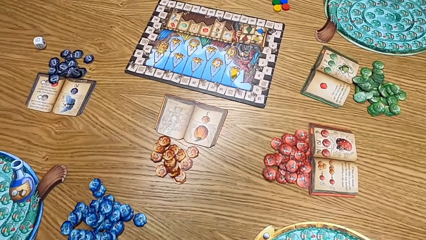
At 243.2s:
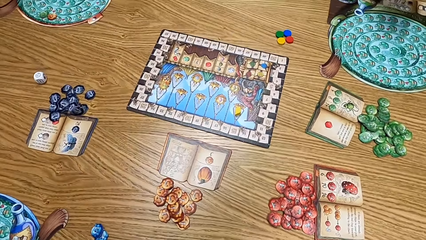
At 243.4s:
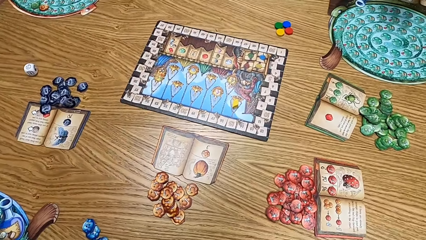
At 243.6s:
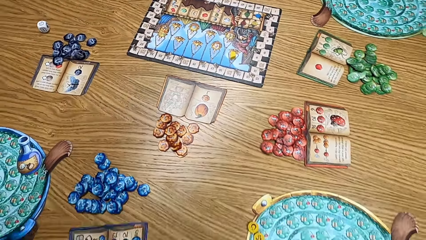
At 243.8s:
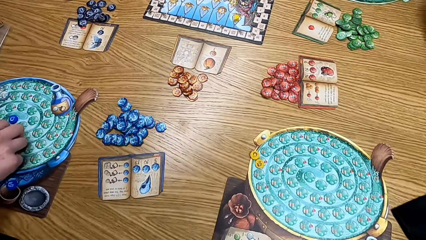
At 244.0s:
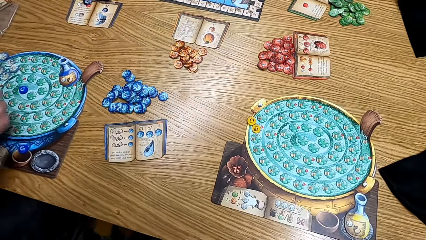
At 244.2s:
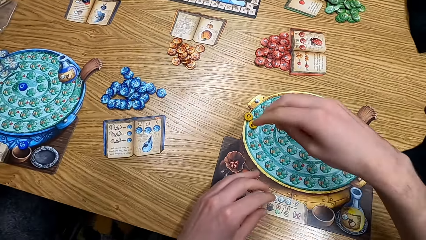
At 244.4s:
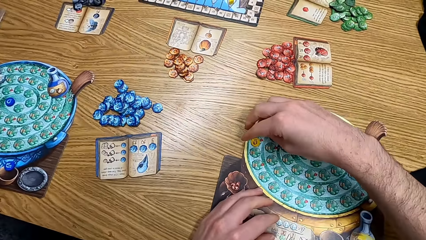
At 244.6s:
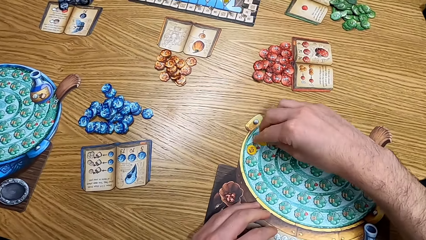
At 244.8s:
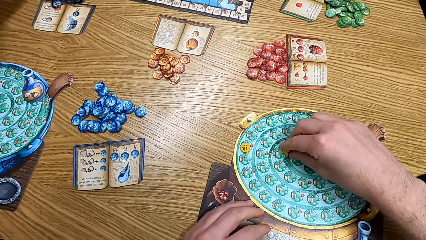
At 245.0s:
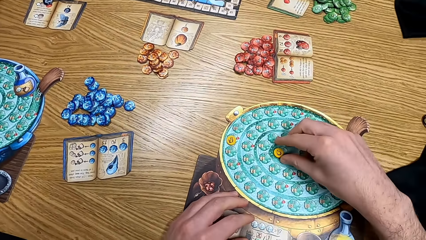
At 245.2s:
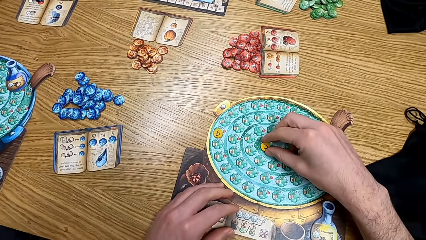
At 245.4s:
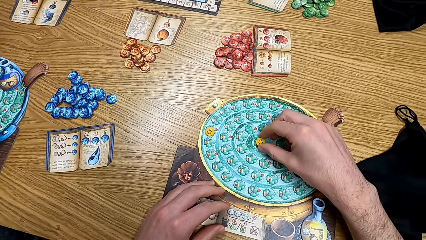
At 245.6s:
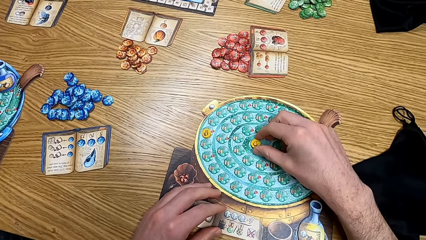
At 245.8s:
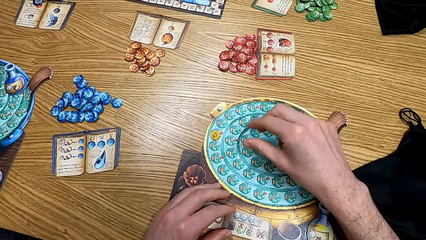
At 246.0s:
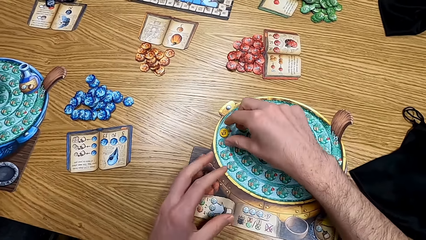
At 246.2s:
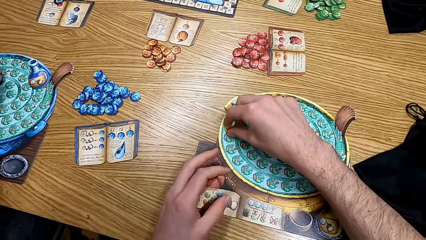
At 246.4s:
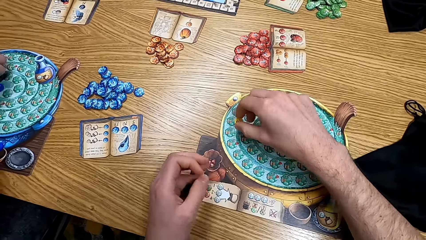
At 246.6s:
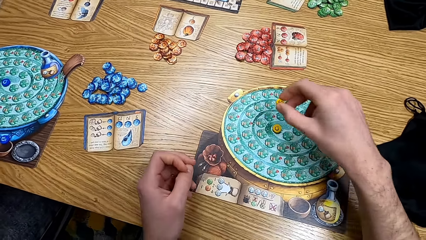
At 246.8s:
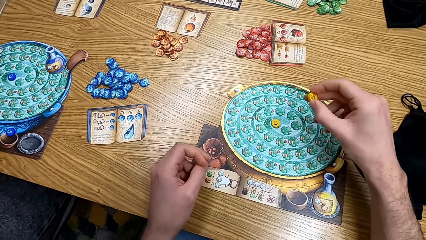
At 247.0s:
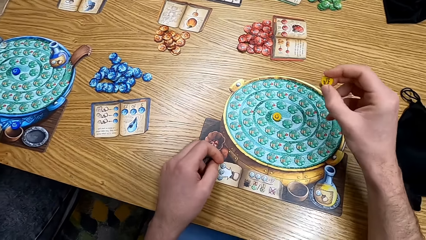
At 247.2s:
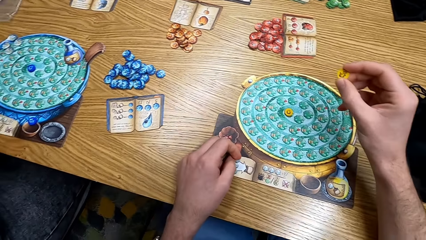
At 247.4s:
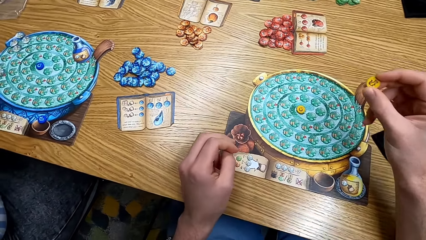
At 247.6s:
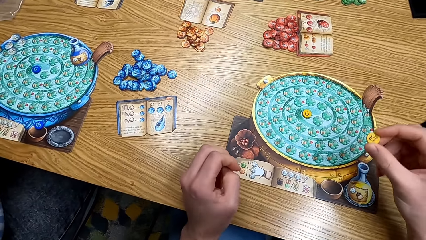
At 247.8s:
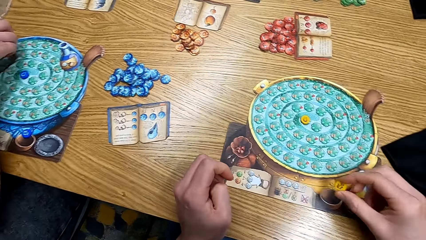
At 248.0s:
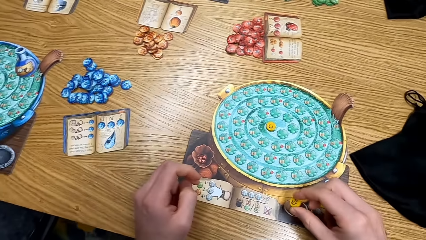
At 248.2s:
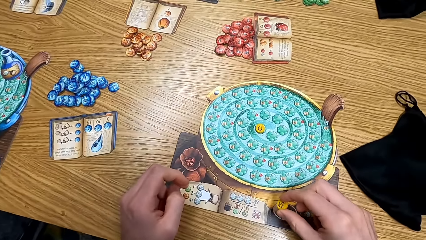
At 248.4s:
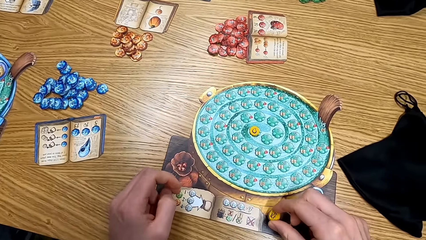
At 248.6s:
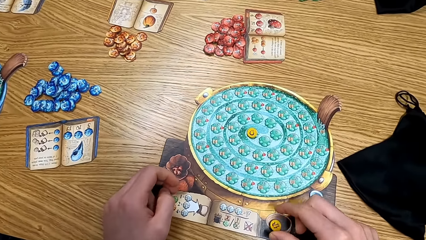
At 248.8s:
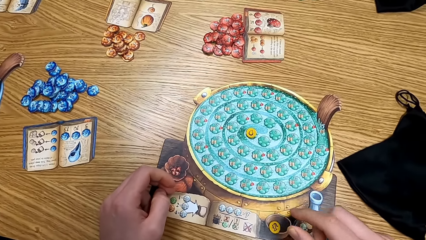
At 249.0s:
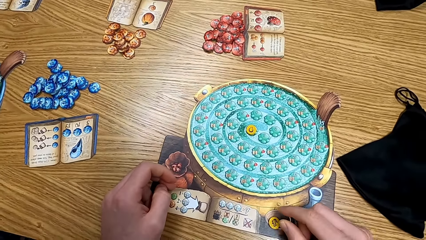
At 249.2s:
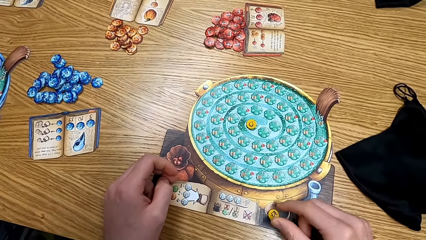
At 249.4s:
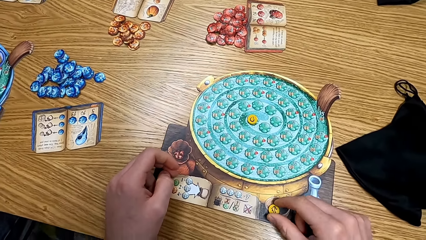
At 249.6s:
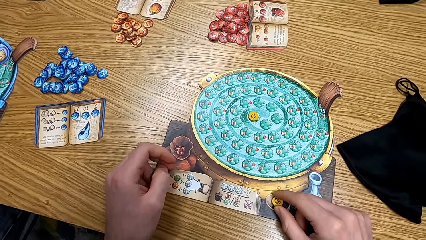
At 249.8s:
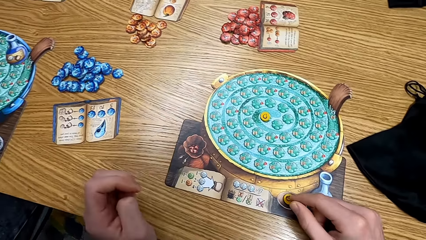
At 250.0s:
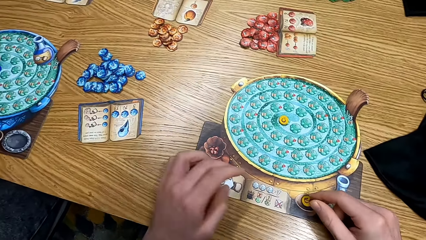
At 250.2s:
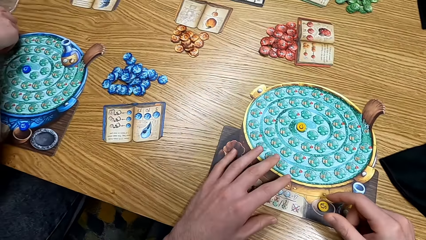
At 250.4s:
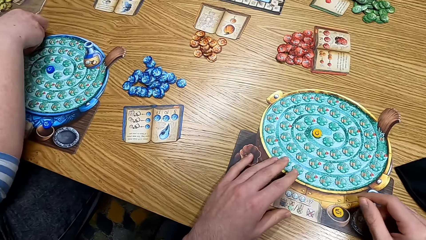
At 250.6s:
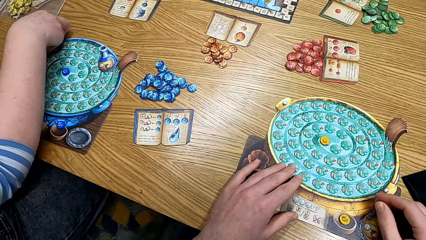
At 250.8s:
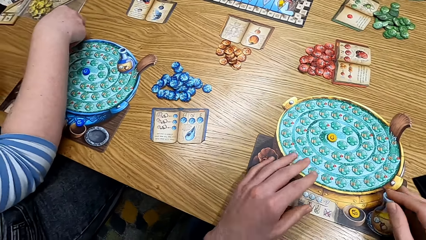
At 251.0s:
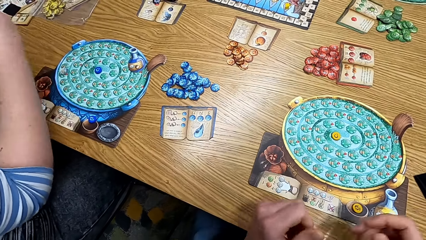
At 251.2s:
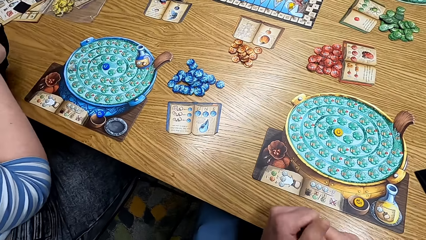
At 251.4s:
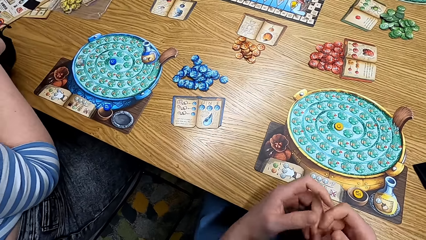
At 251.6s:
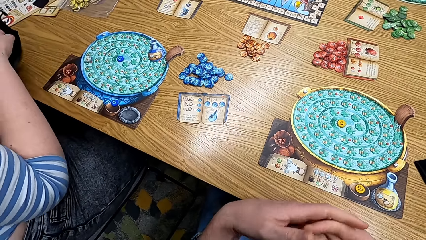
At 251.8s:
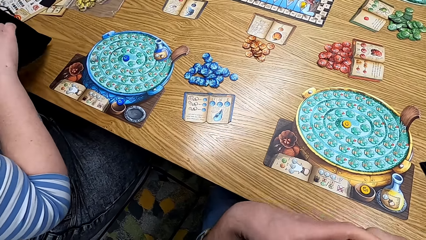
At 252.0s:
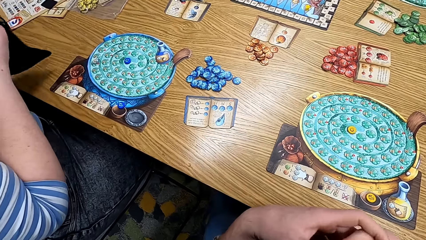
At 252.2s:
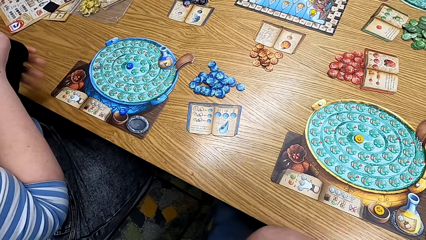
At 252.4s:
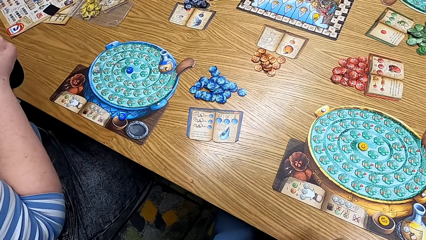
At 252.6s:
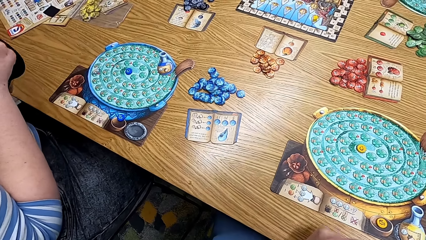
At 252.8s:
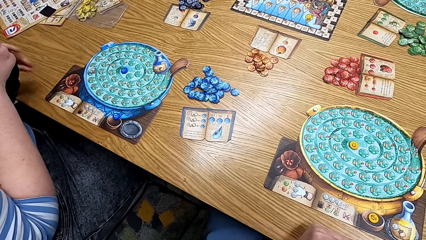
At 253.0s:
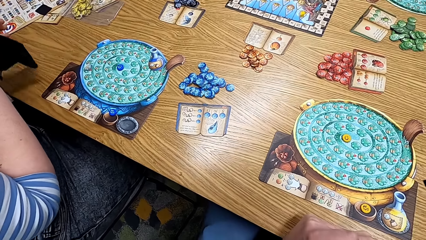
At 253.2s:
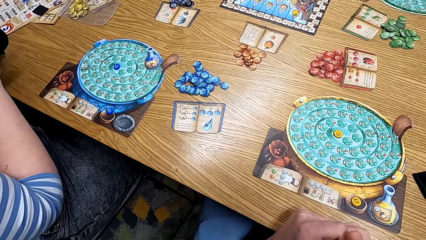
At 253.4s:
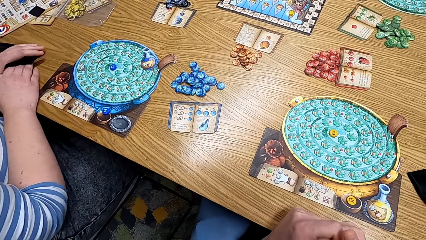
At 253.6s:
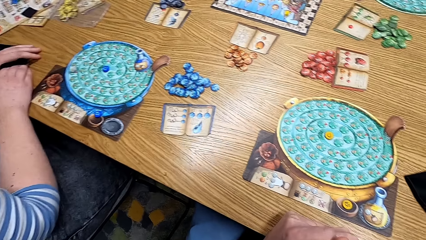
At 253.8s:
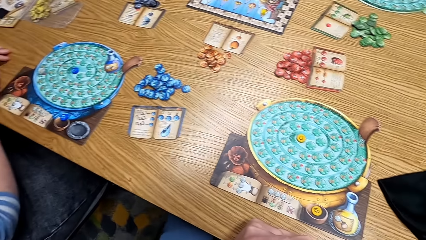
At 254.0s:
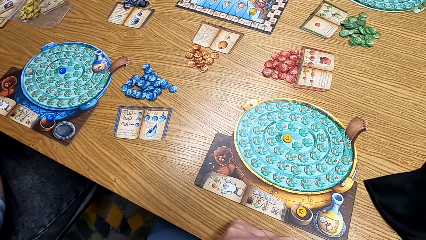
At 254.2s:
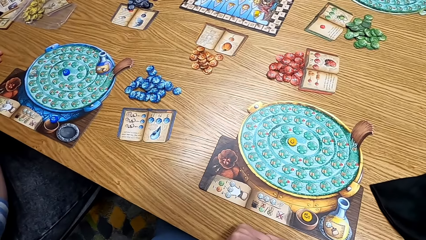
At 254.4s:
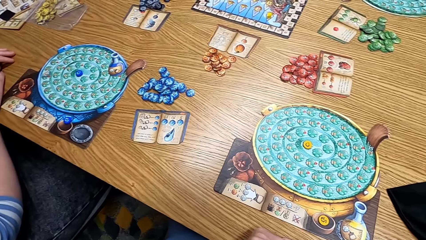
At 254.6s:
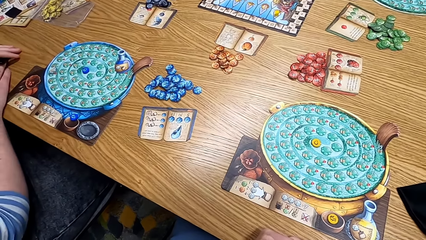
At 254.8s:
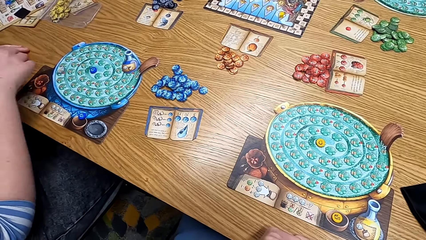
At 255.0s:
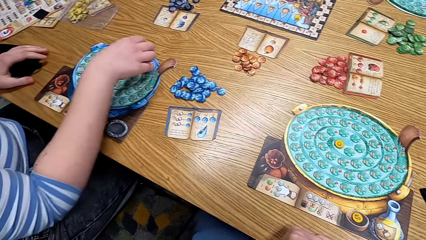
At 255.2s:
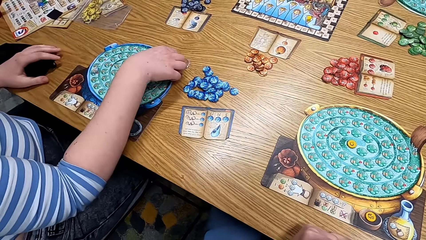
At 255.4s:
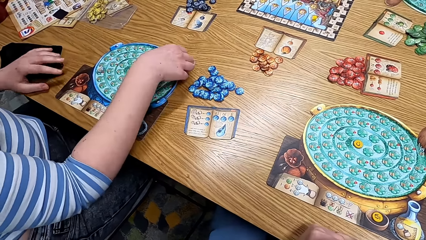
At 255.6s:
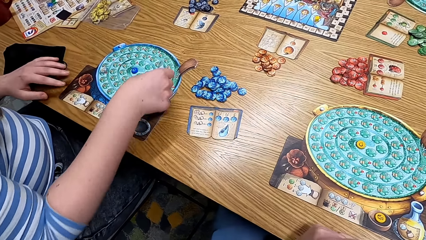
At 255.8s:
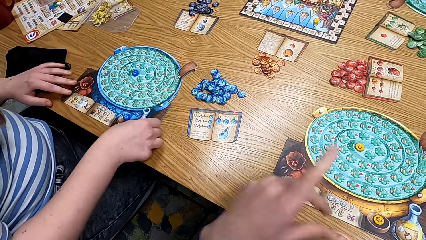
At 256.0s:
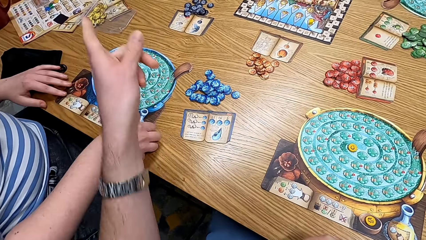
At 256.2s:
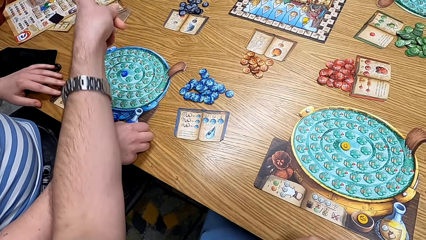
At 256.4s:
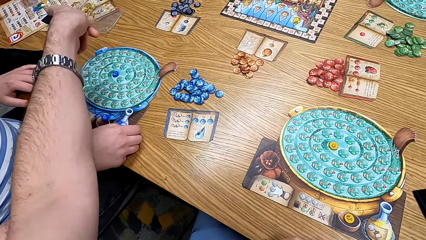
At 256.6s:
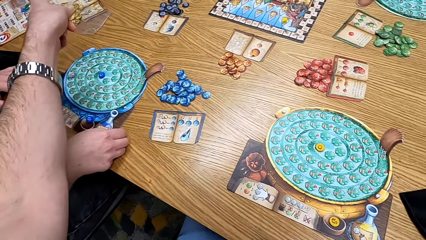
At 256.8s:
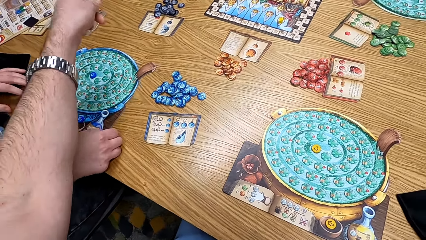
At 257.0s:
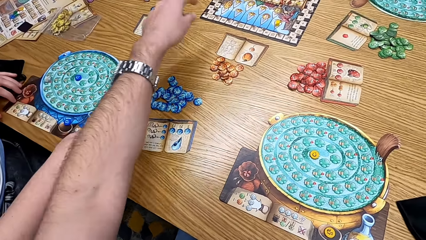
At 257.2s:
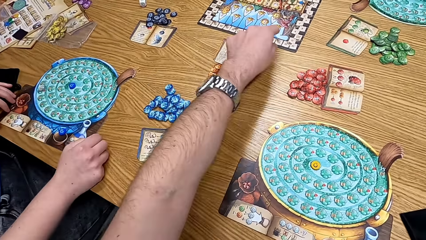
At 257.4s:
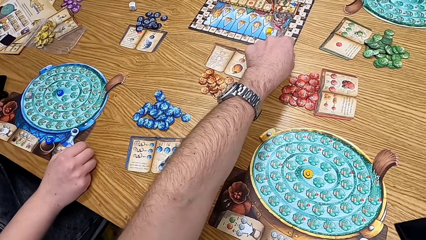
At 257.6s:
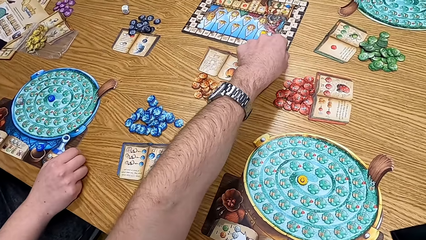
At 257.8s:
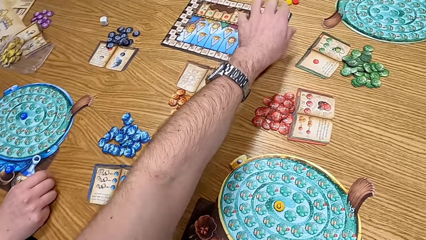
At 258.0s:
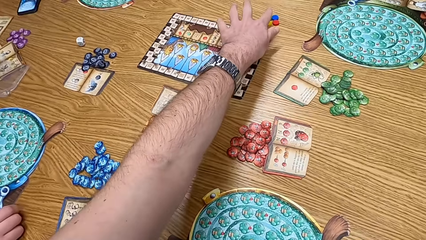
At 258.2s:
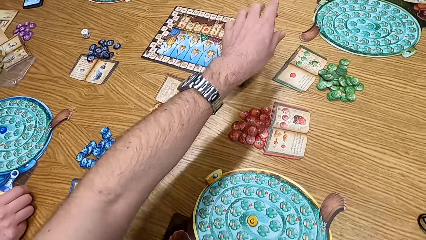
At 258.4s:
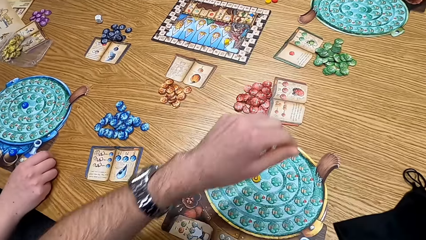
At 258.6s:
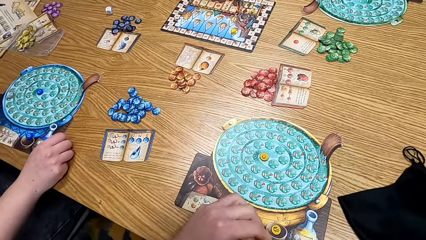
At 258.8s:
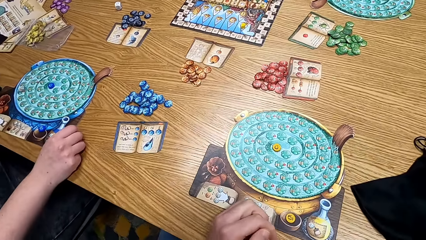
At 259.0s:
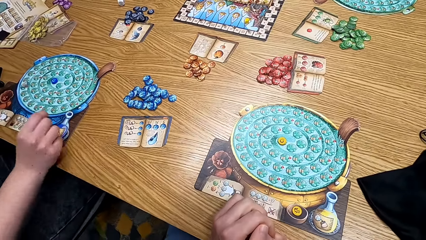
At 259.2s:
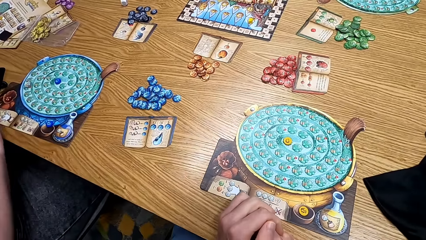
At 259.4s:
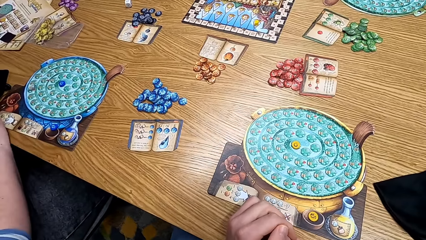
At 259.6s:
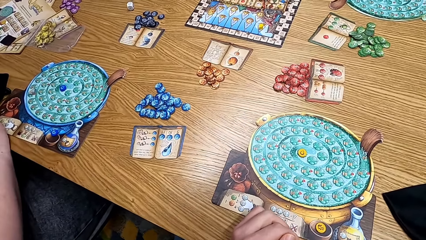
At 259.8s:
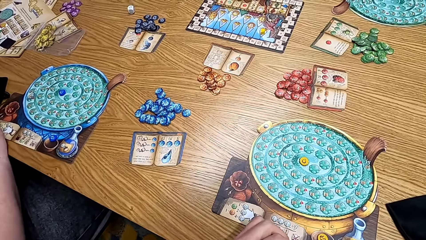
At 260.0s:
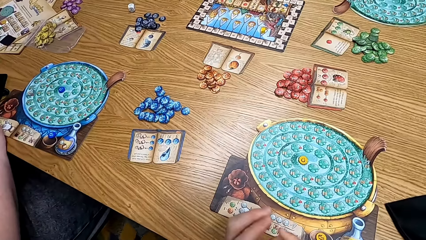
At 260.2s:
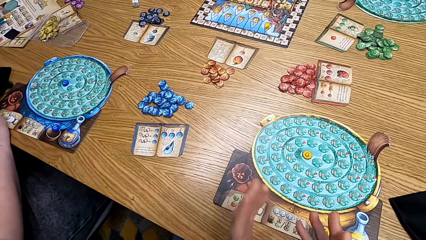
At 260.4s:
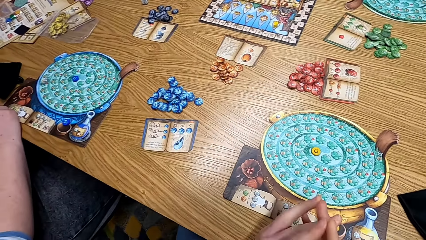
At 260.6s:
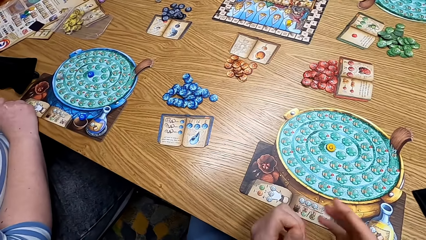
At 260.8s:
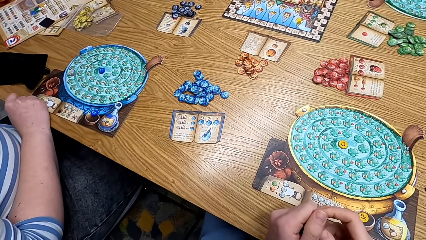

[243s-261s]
The camera wearer touches the token. They put the paper on the table. They look at something. They look at the table. A lady touches the blue chip. The camera wearer points at the wall or board.
